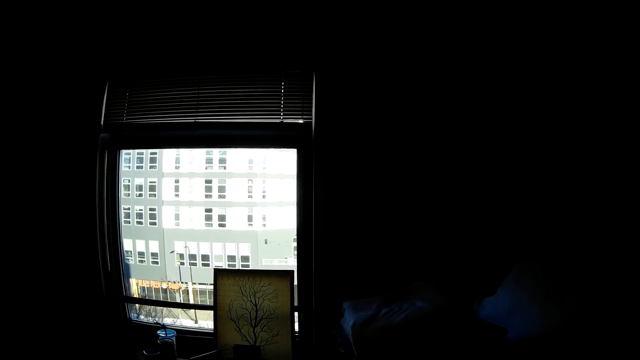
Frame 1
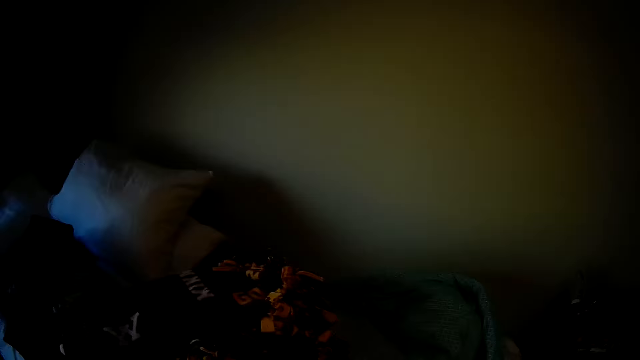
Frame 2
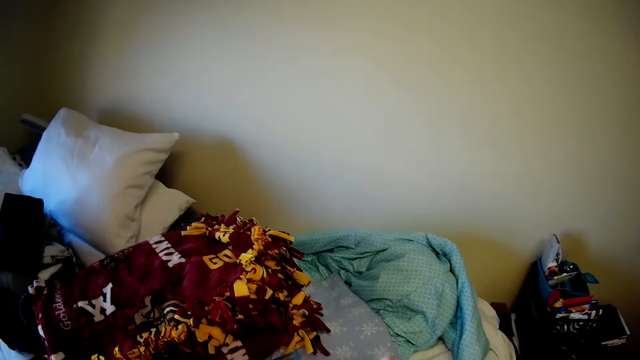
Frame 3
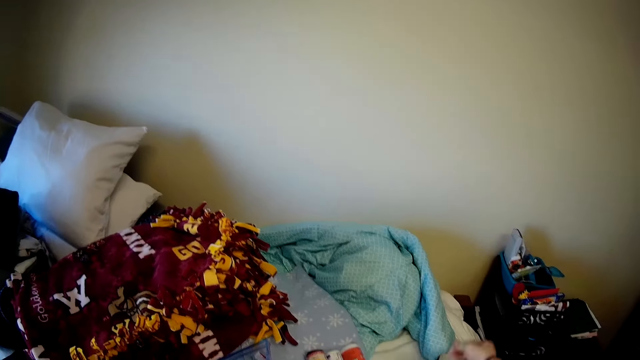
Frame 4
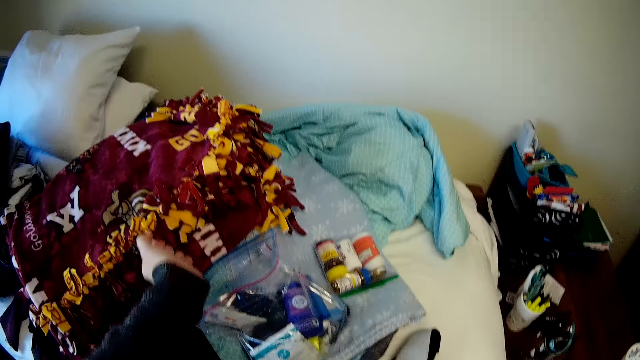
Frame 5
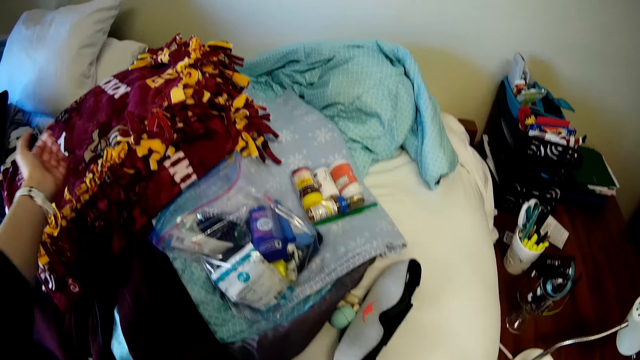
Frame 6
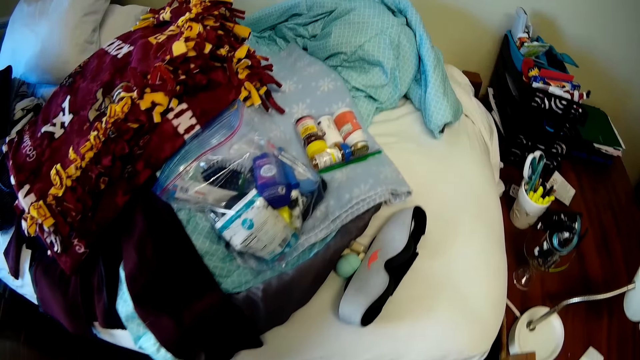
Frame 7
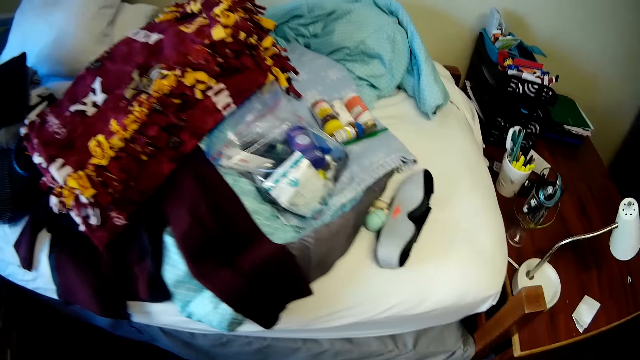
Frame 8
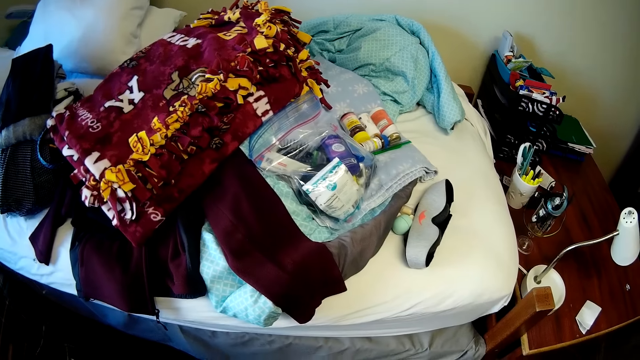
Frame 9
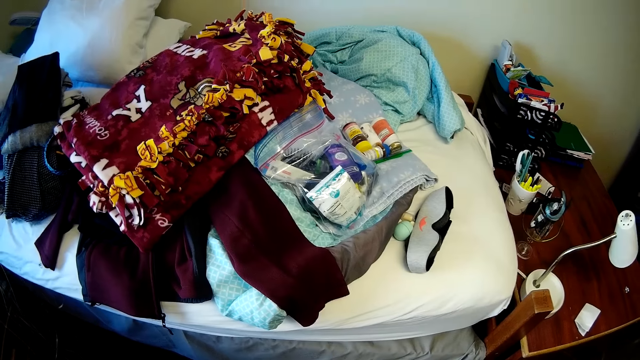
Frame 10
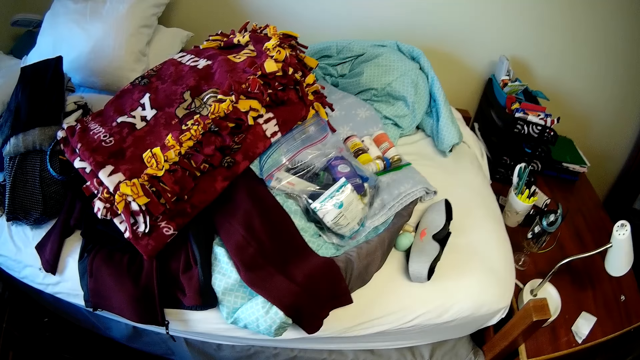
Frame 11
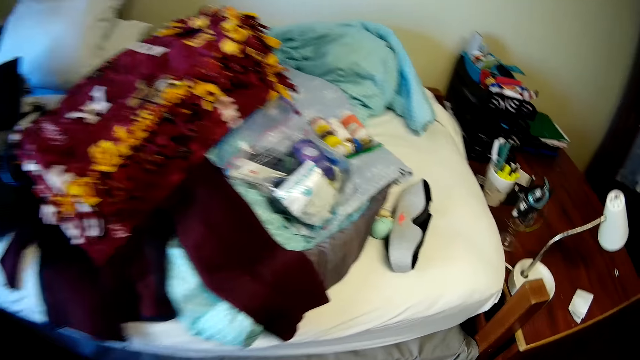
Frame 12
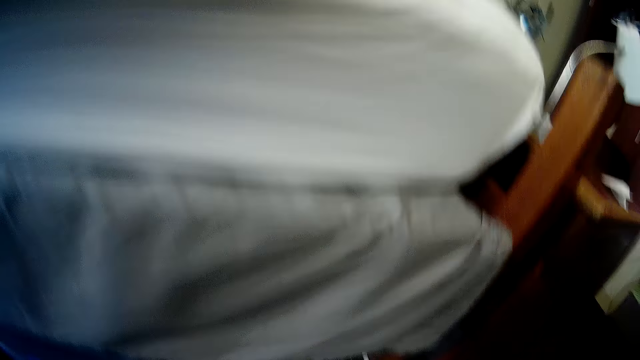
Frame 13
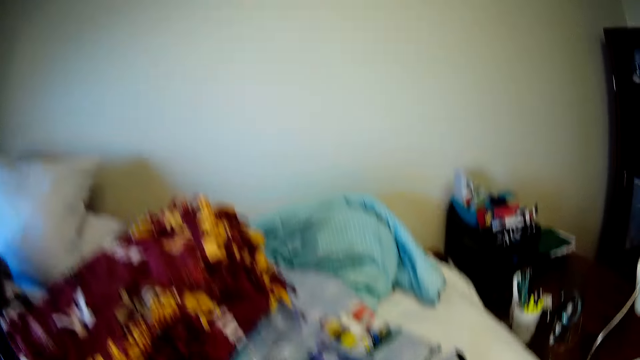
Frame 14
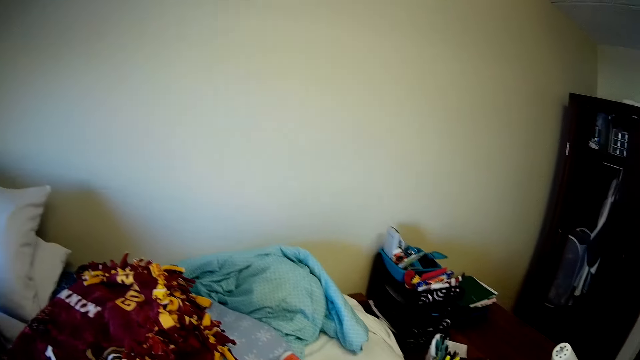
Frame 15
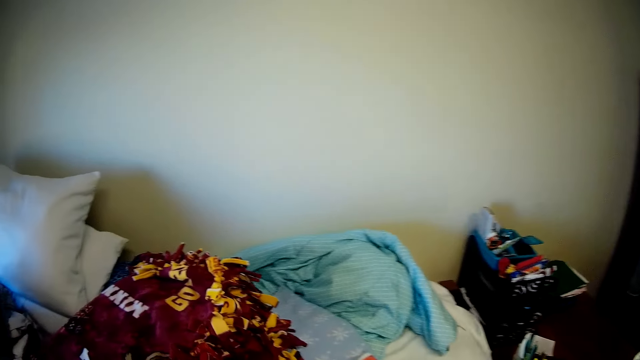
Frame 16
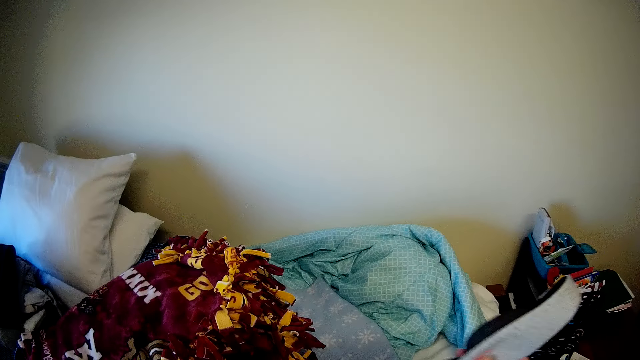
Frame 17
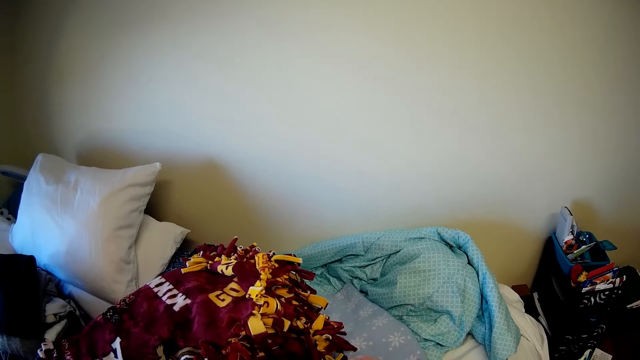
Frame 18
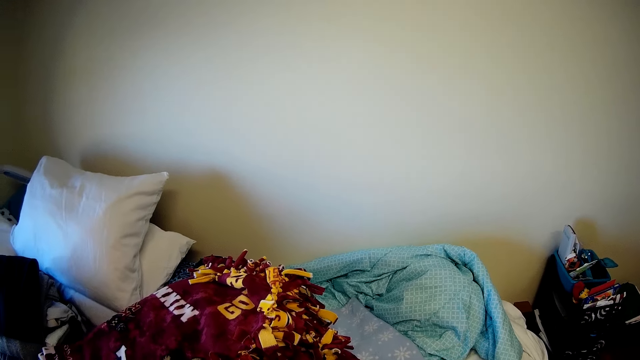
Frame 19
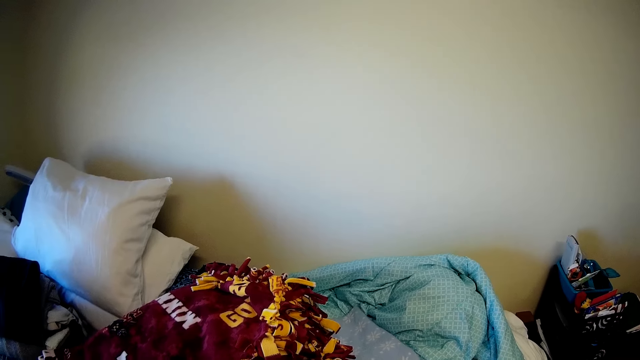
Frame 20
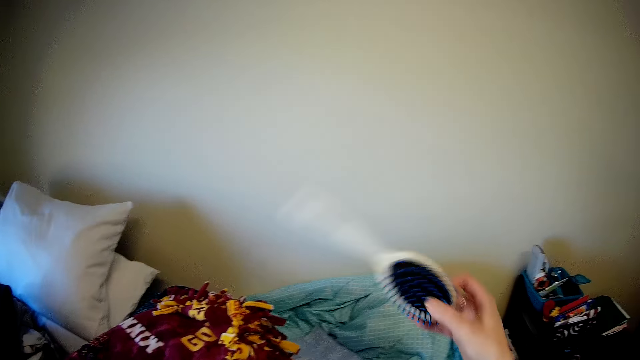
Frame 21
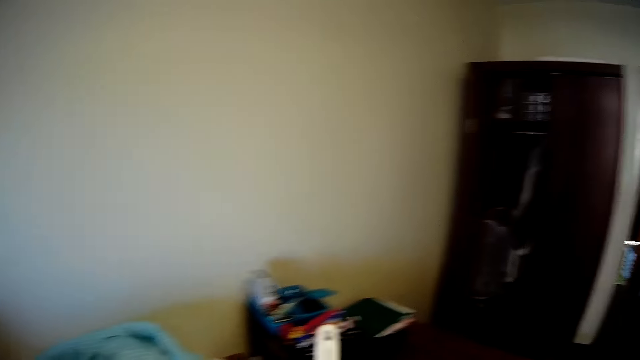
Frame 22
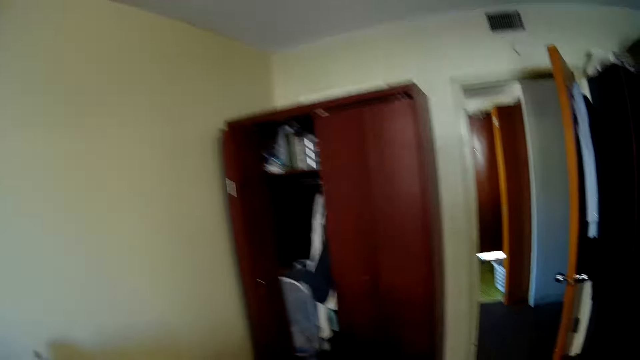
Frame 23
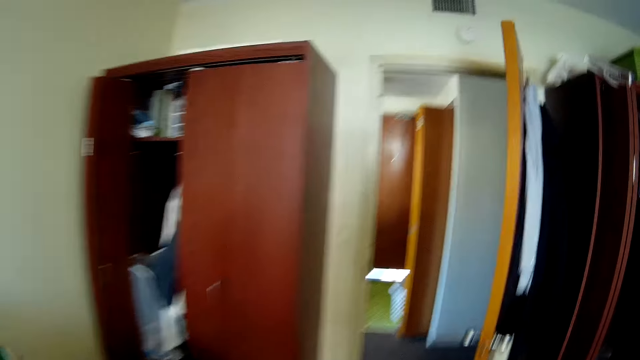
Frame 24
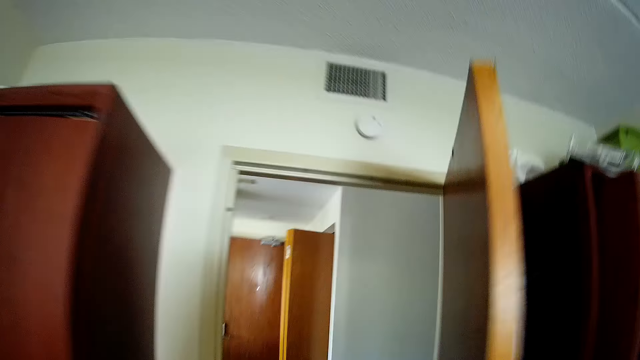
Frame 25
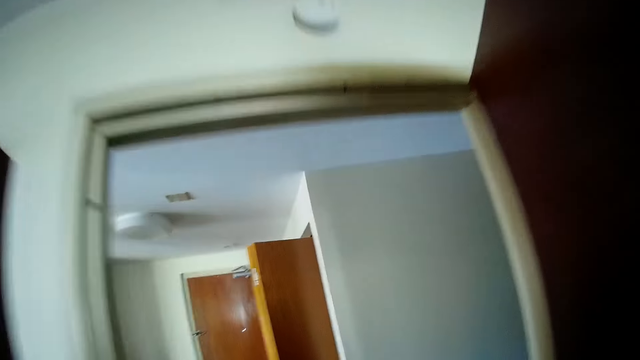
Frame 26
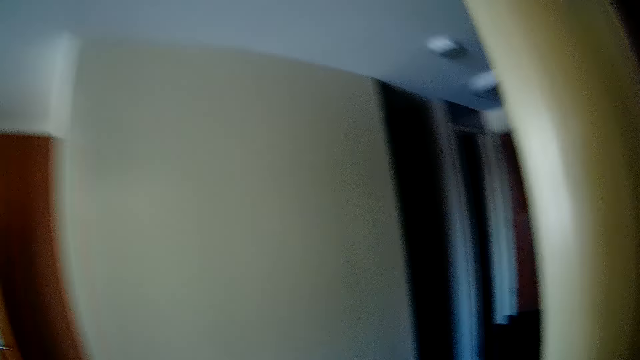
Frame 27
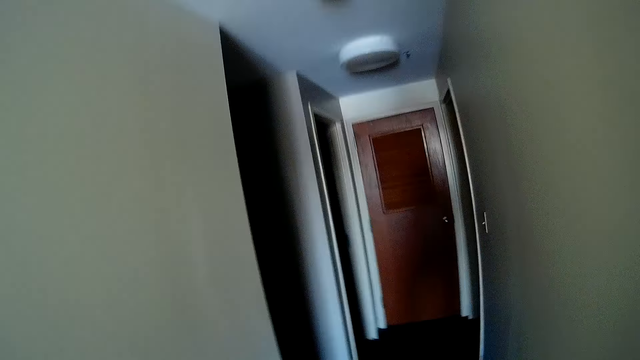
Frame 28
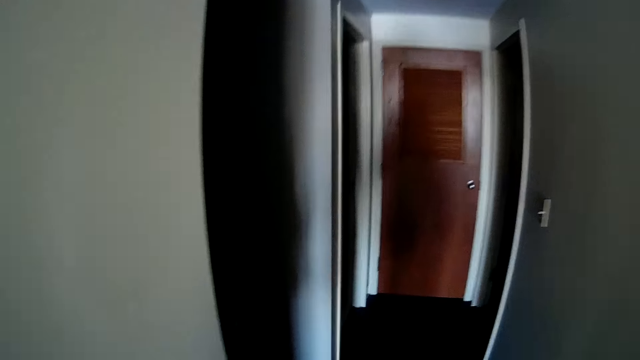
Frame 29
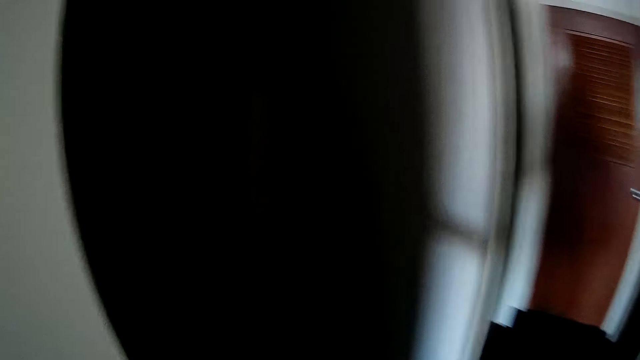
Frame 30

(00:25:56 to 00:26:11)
The camera wearer folds the sleeves. They walk around. They look around. They pick up the shoes. They pick up a brush. They walk around.

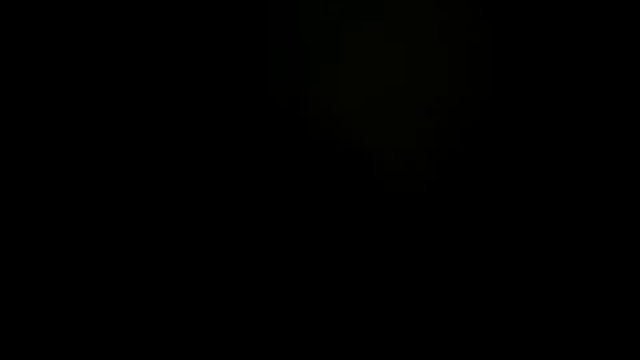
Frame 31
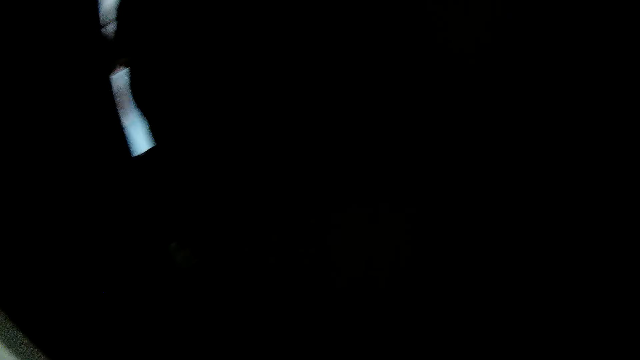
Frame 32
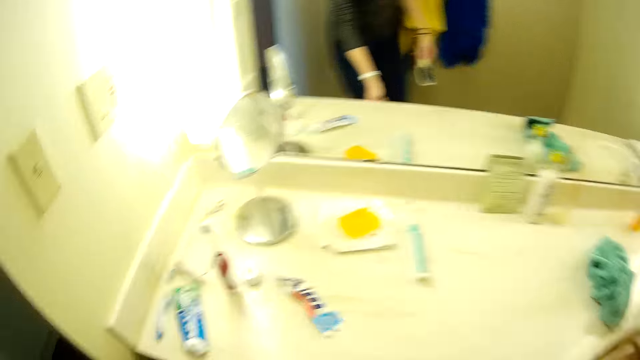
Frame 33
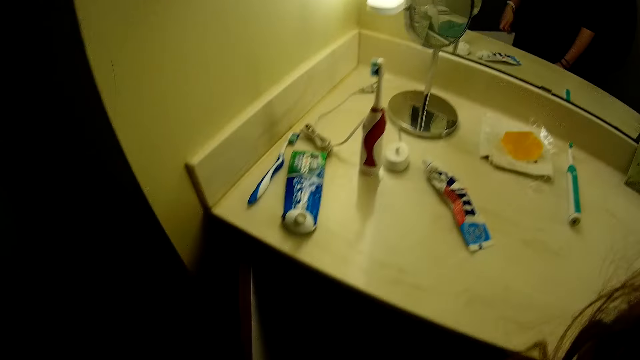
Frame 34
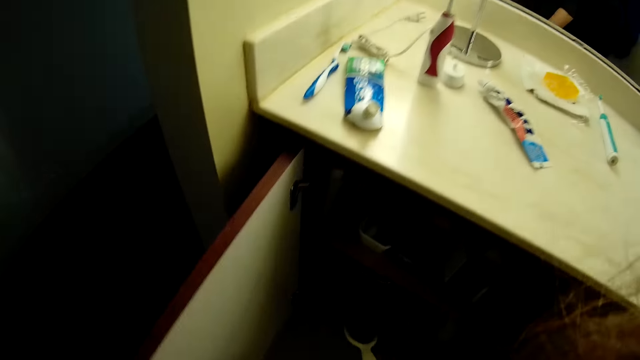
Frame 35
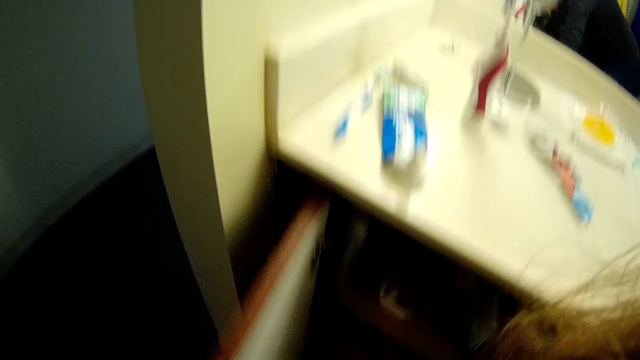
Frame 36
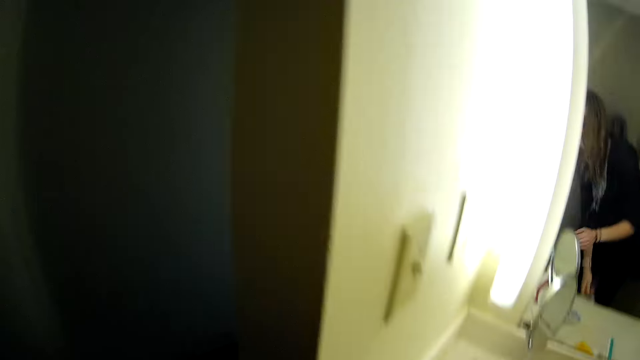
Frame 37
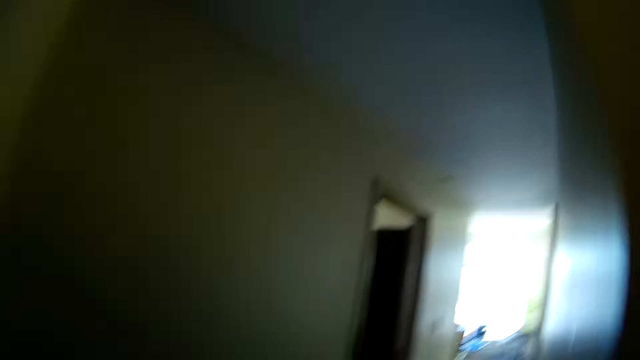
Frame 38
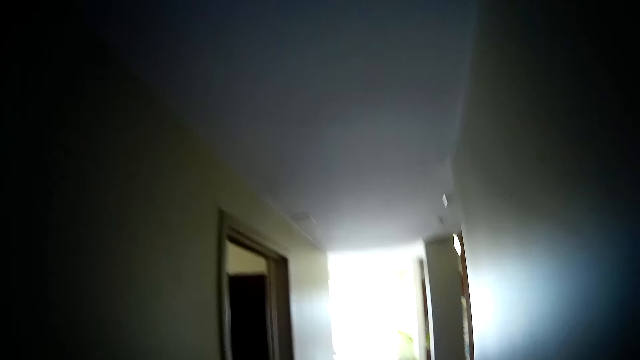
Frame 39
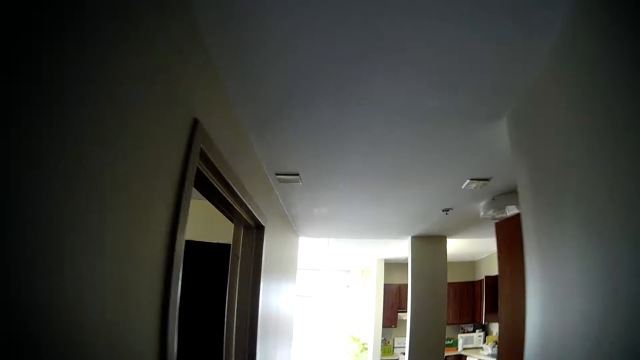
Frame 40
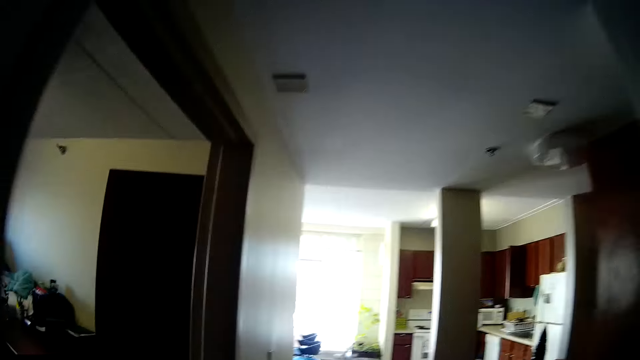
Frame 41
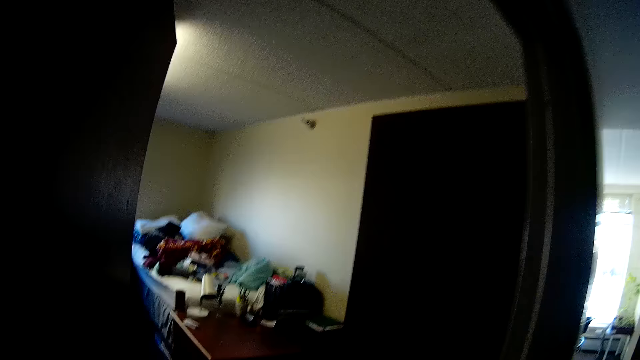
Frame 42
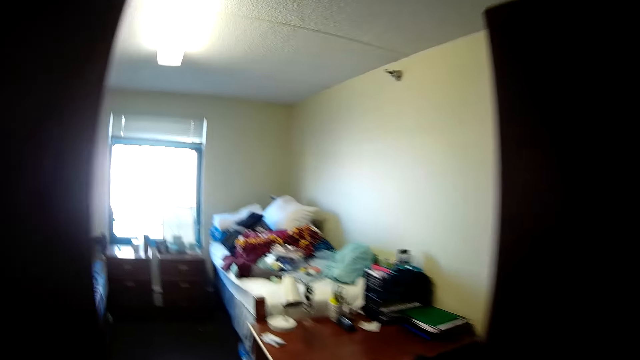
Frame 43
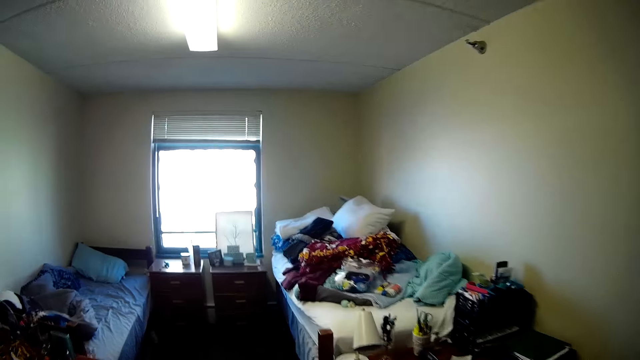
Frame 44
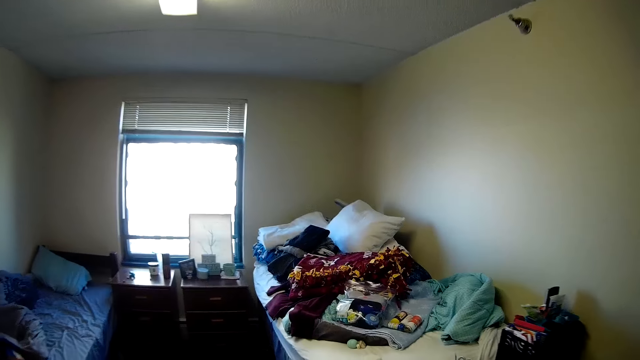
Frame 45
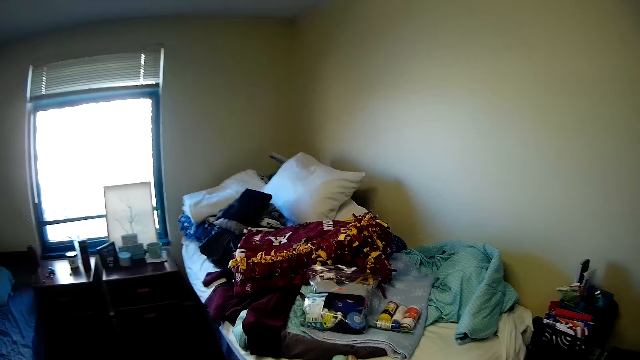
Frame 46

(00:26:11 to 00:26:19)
The camera wearer opens a drawer.
